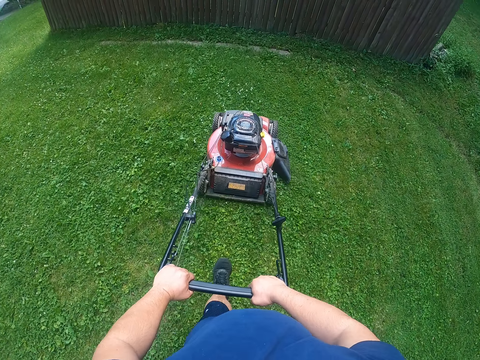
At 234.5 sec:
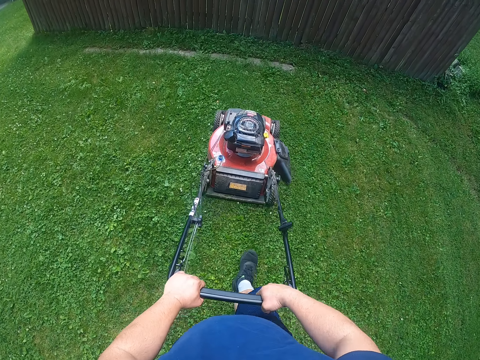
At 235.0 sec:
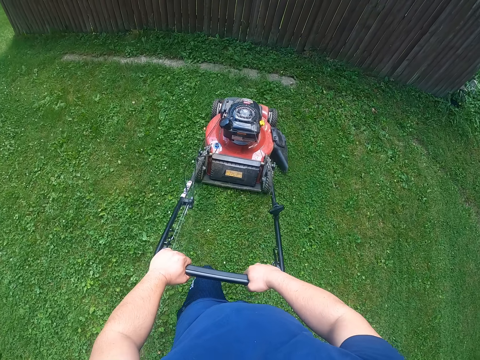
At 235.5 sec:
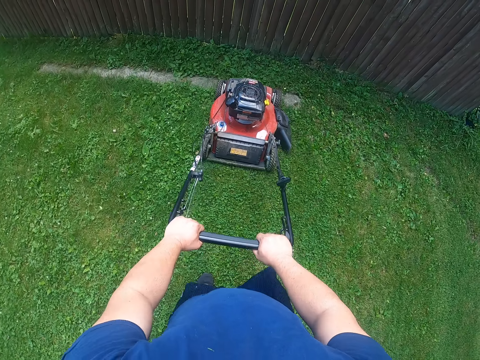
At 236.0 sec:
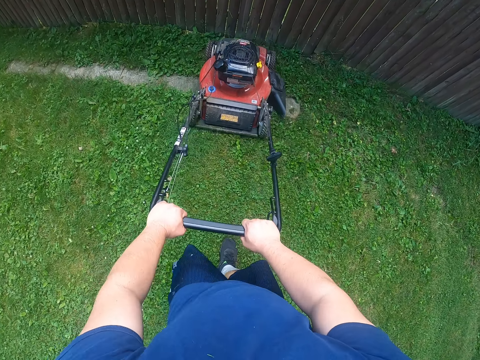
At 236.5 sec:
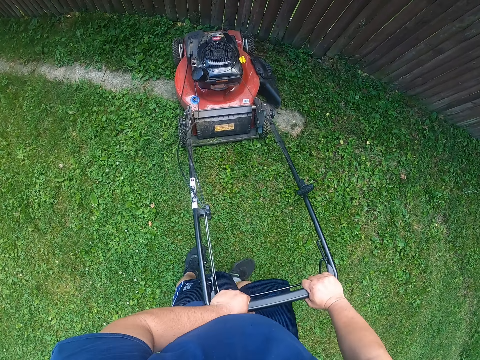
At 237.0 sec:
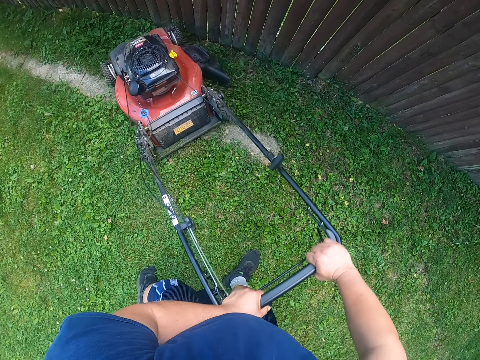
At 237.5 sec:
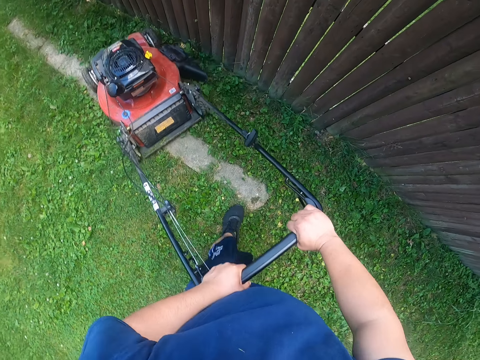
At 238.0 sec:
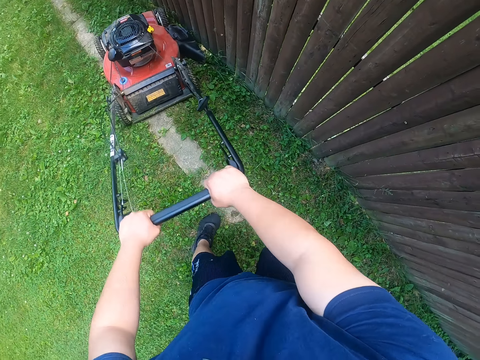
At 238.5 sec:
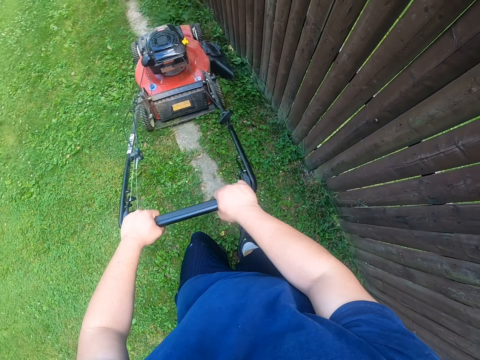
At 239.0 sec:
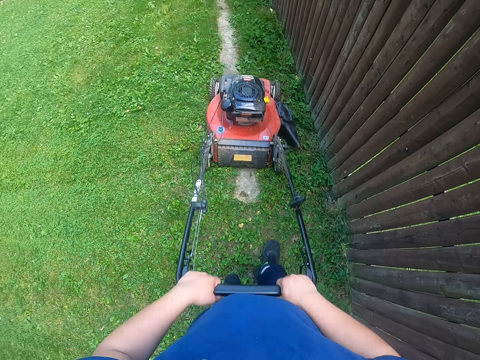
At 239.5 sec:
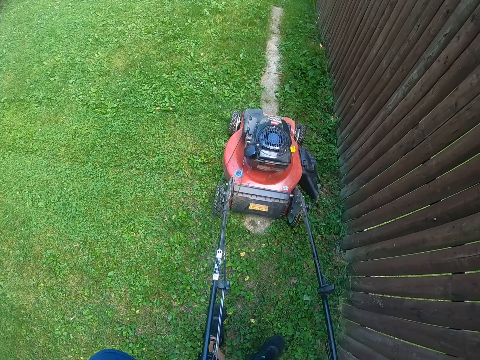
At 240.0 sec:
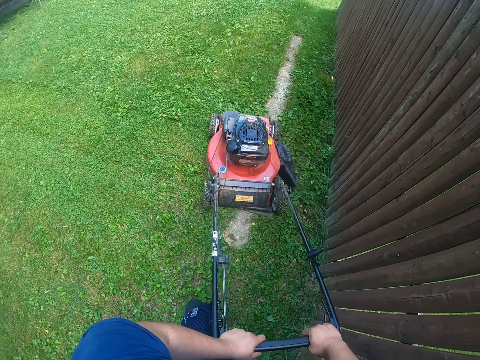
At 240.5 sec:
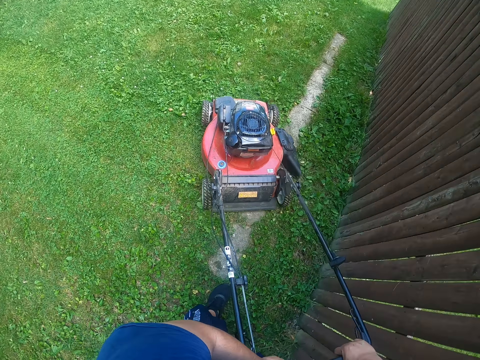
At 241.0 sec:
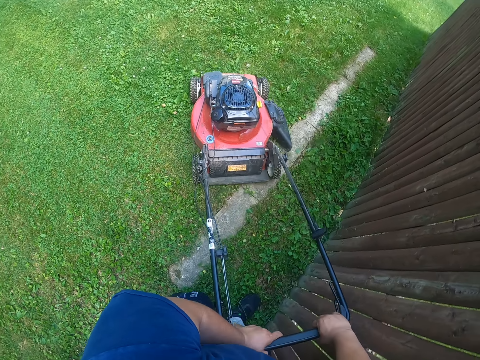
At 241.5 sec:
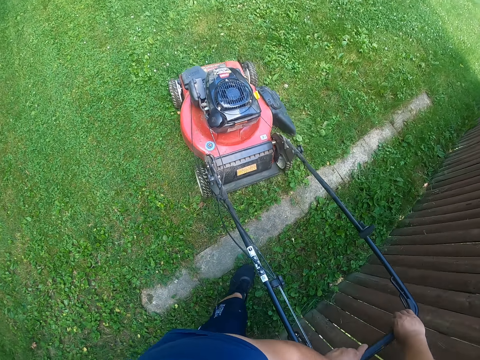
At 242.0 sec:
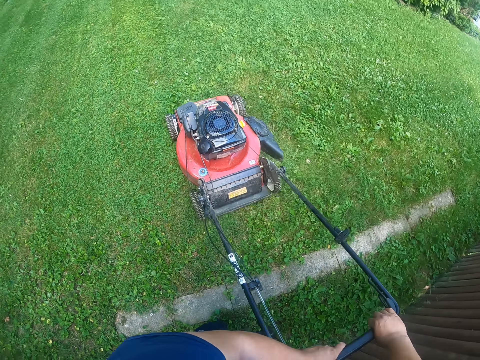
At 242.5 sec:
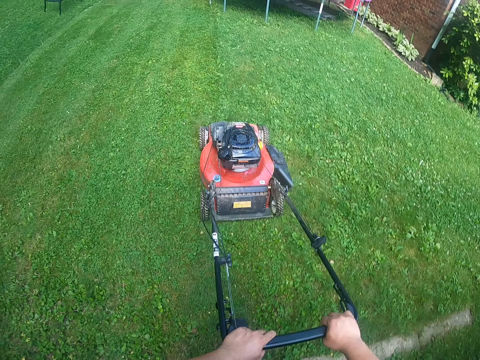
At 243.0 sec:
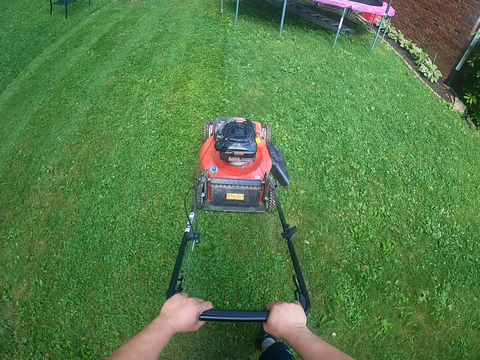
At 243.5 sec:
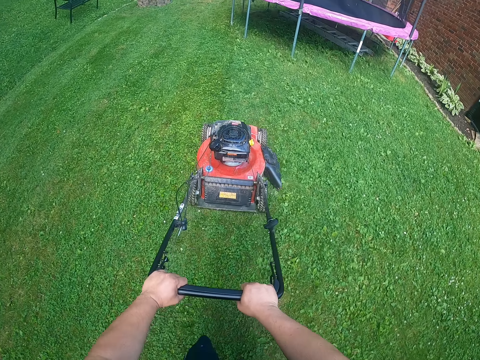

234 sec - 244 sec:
The camera wearer turns the lawn mower with the lawn mower handle in both hands near the timber.

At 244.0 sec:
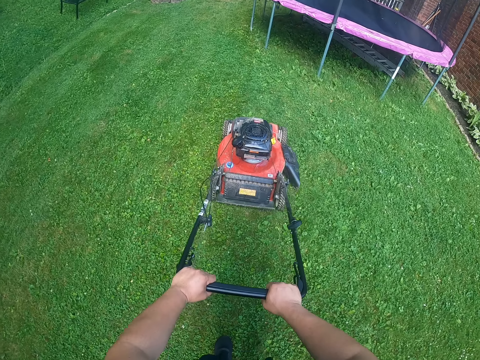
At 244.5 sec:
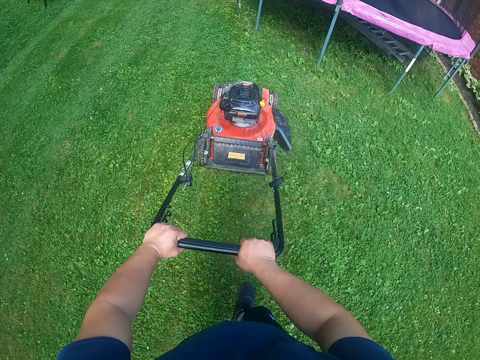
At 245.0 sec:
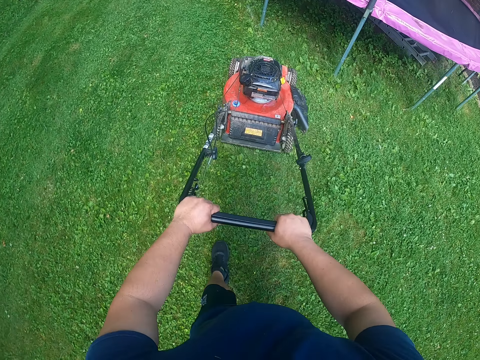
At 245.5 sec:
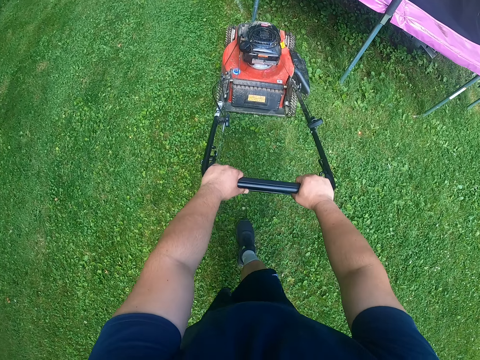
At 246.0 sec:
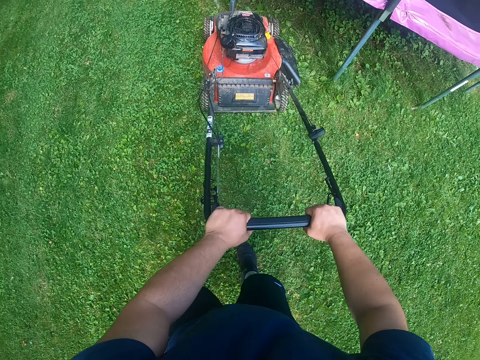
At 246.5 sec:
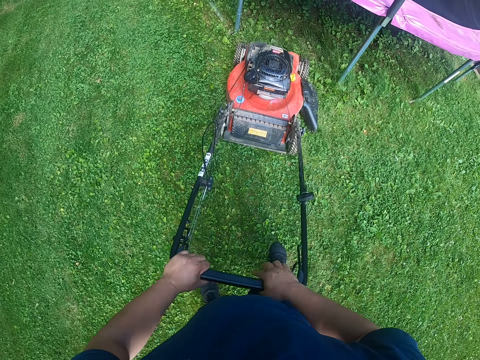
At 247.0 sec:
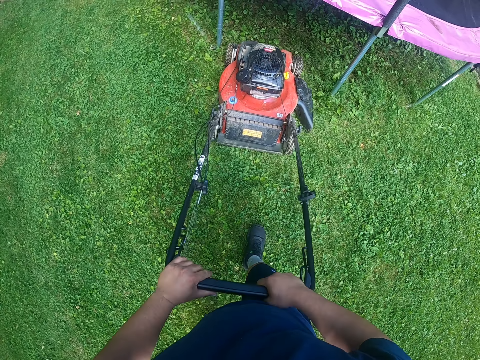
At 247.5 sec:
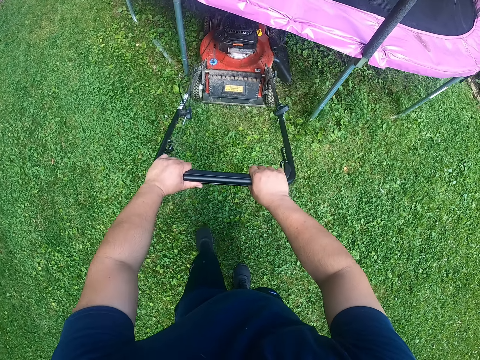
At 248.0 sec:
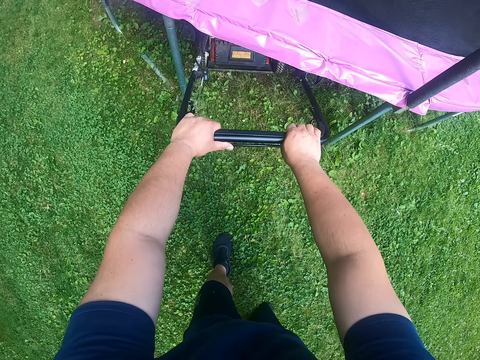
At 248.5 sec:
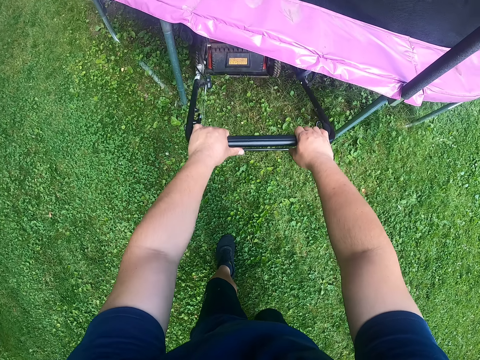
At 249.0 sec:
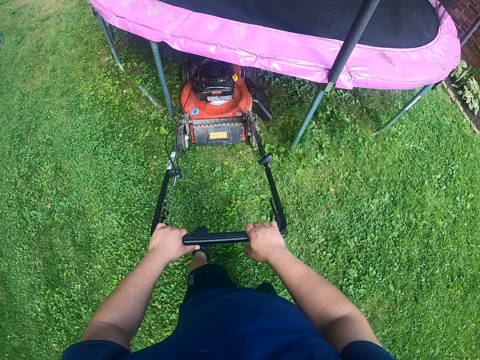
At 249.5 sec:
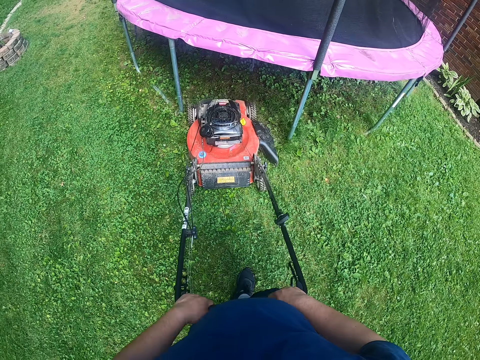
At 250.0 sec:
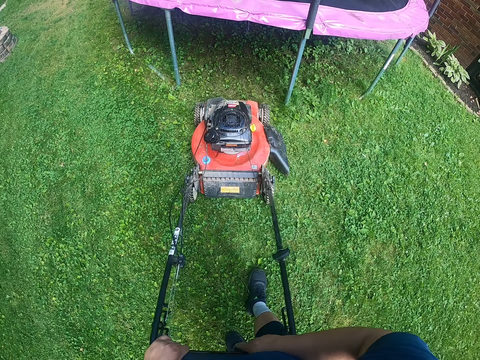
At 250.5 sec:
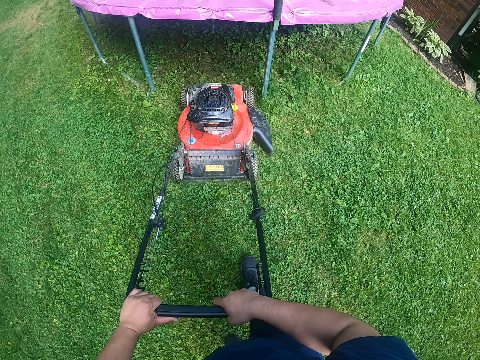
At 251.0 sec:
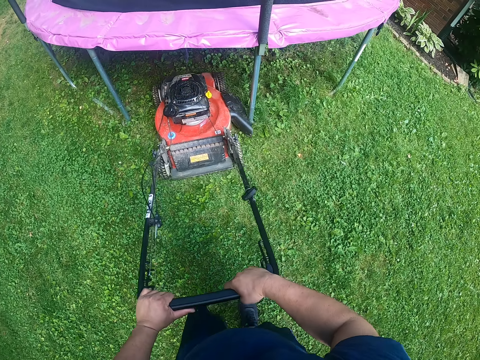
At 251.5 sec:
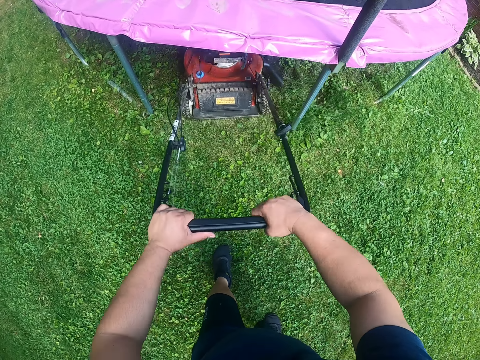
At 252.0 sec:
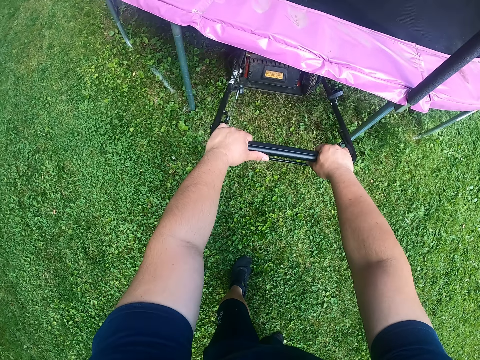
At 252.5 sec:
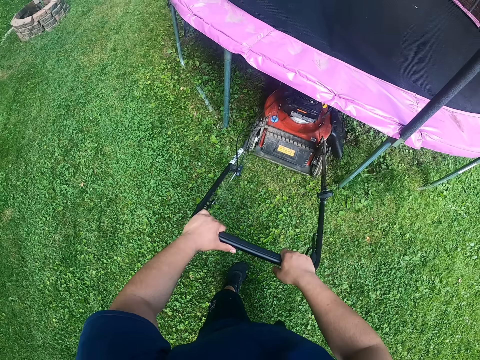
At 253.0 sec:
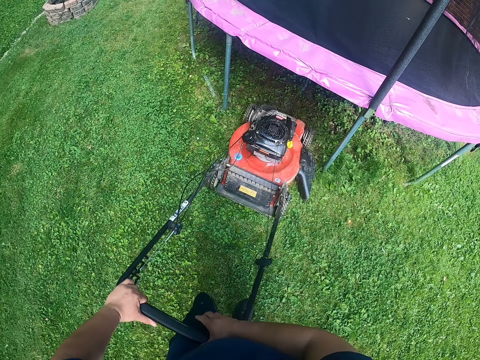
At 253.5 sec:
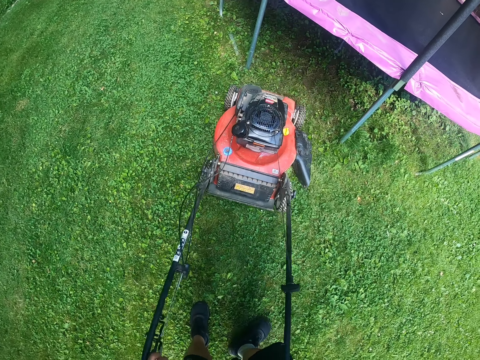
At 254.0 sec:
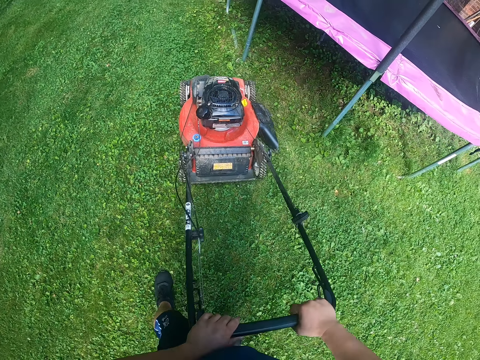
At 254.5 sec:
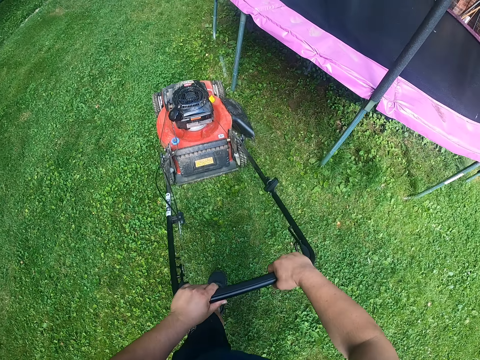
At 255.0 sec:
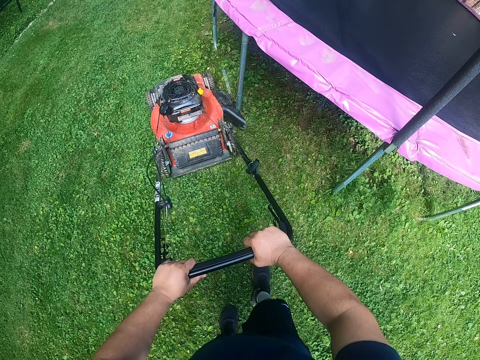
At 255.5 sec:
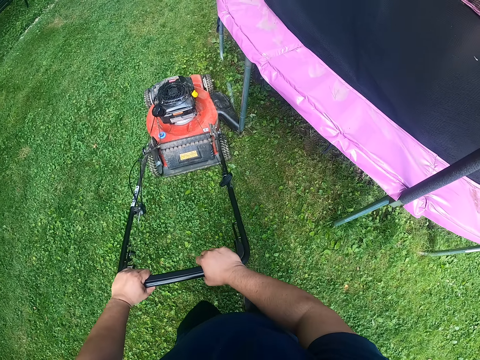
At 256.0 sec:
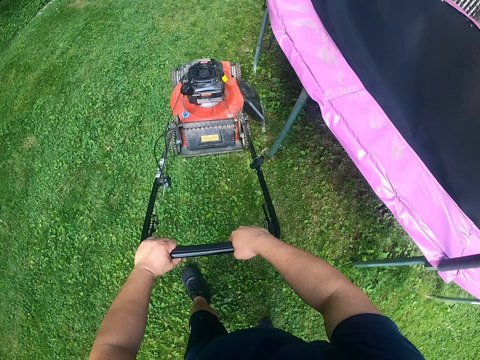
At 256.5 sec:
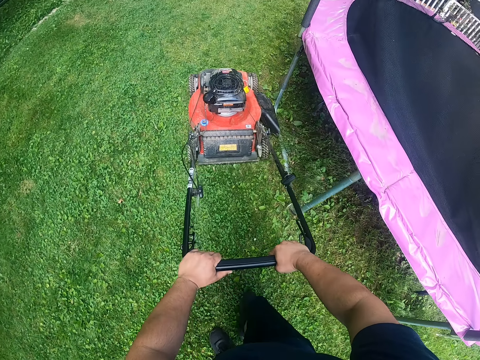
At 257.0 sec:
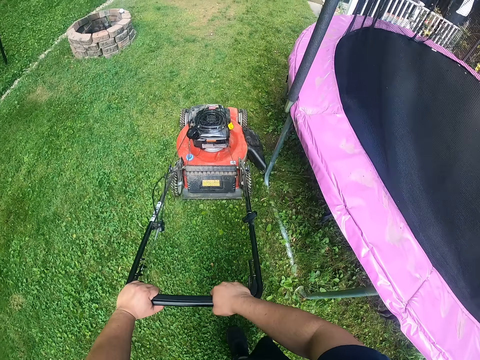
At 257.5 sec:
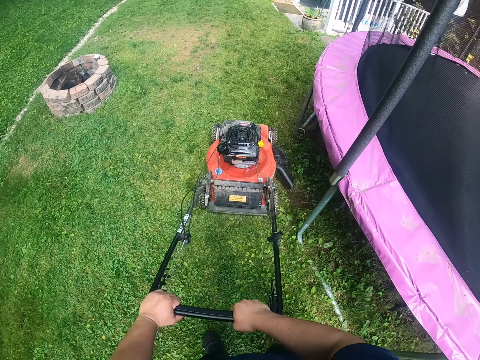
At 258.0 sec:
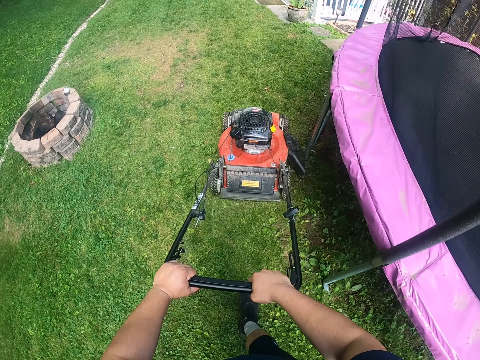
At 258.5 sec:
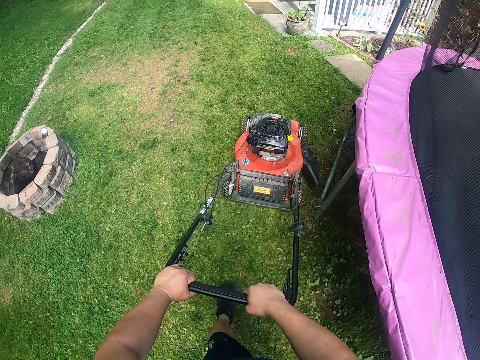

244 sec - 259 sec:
The camera wearer pulls the lawn mower. They move the lawn mower down the trampoline jumping net. They pull the lawn mower. They move the lawn mower down the trampoline jumping net.

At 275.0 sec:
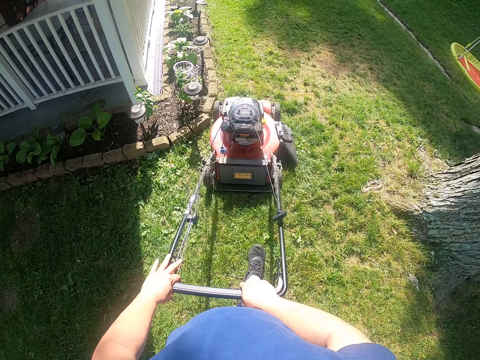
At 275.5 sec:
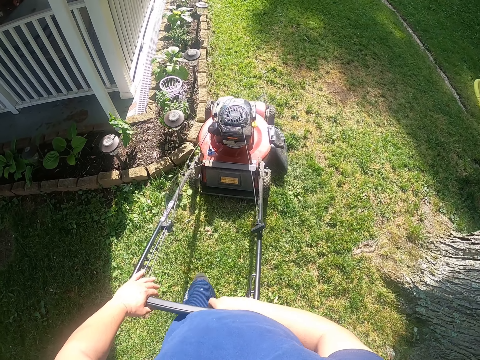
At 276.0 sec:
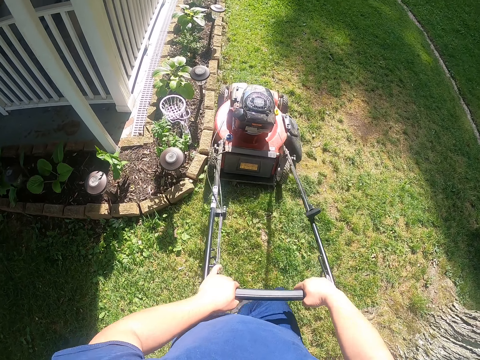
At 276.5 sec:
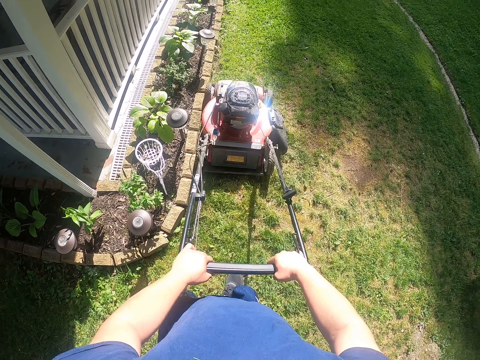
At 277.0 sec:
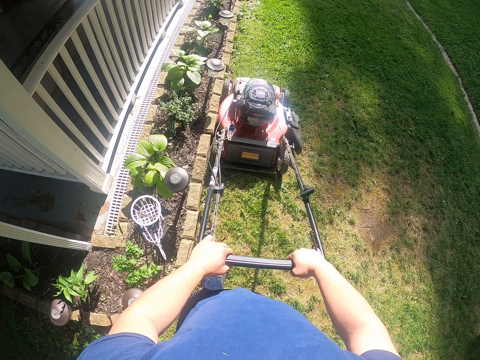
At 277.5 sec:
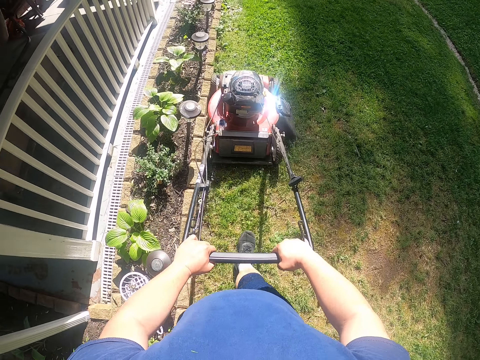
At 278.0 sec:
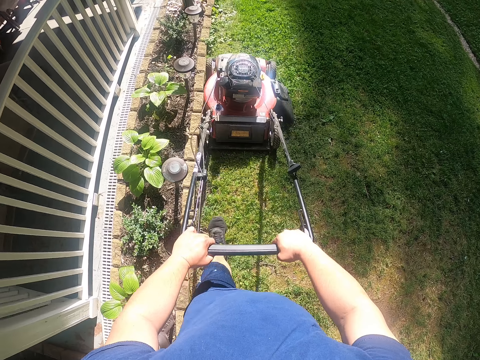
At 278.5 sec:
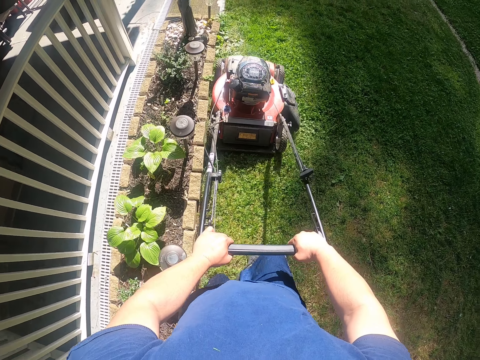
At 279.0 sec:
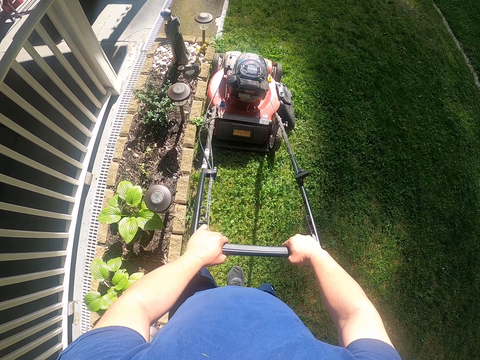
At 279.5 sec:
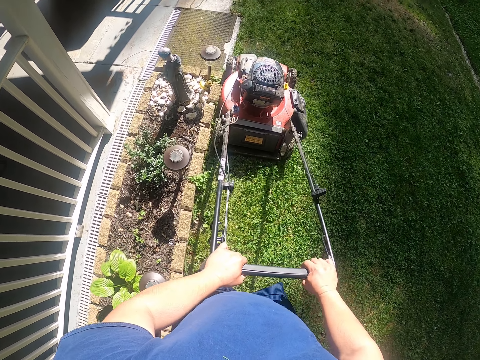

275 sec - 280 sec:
The camera wearer moves the lawn mower along the stone.
